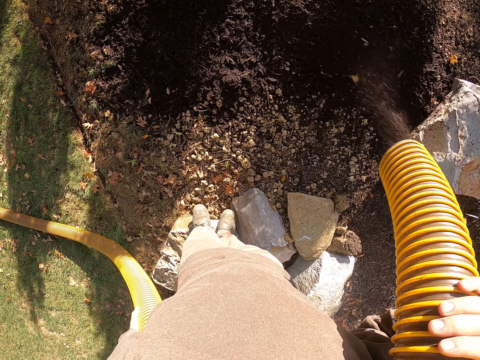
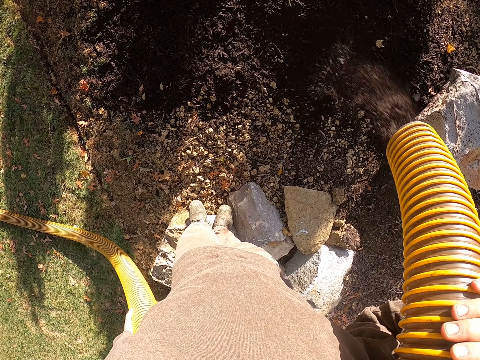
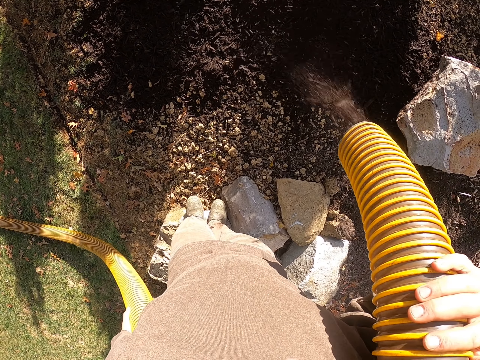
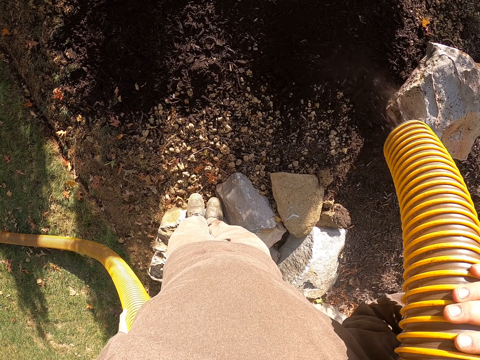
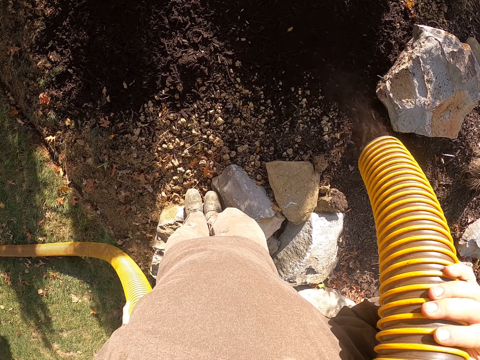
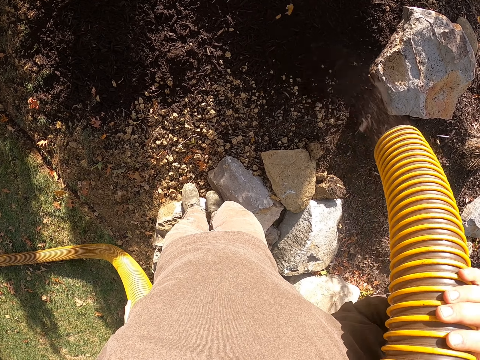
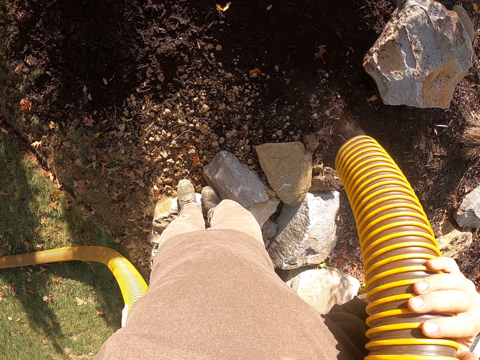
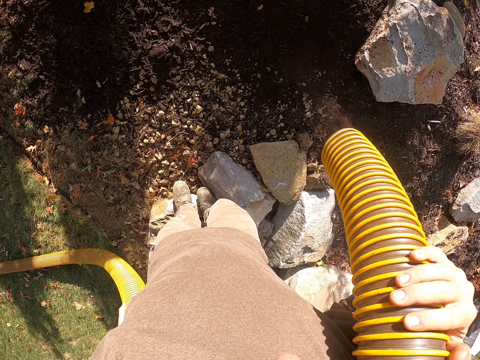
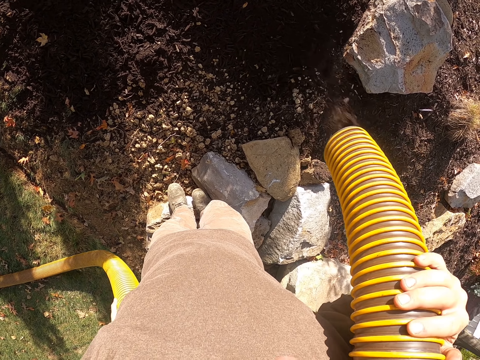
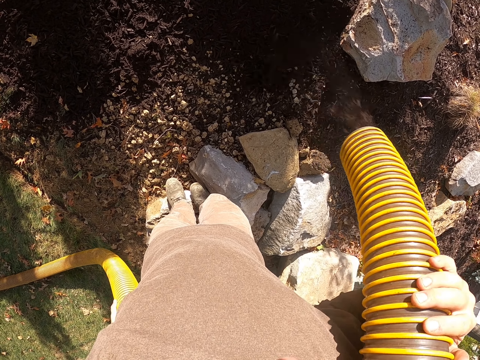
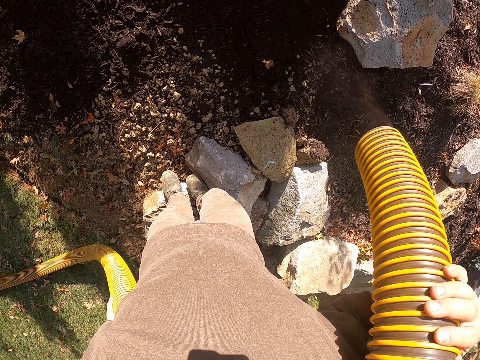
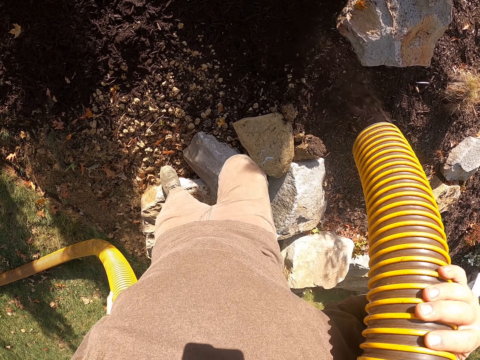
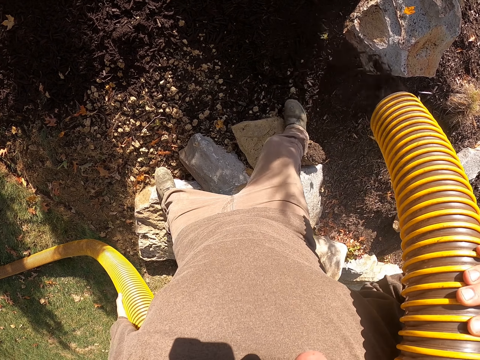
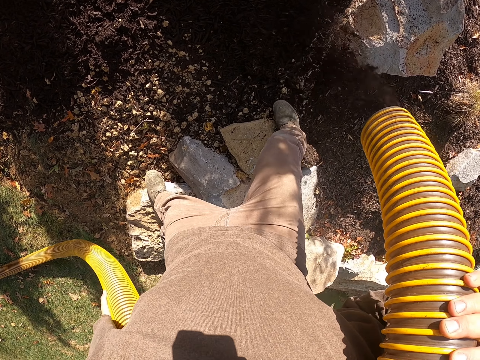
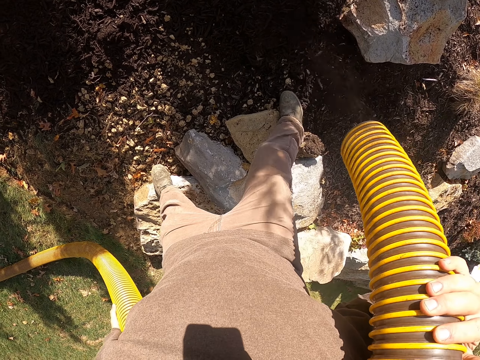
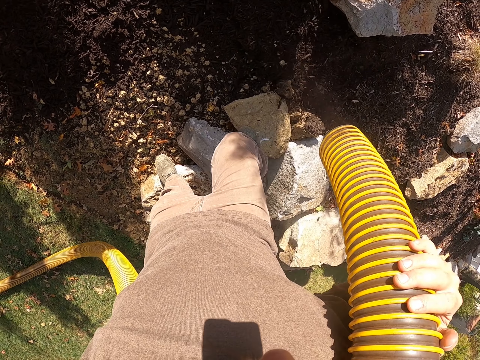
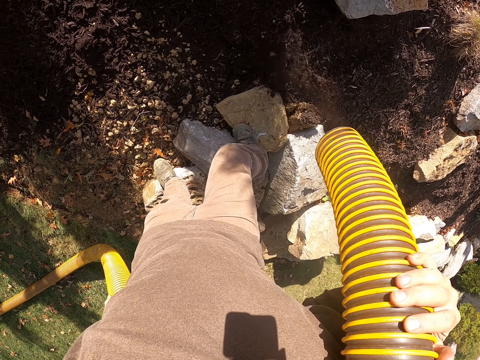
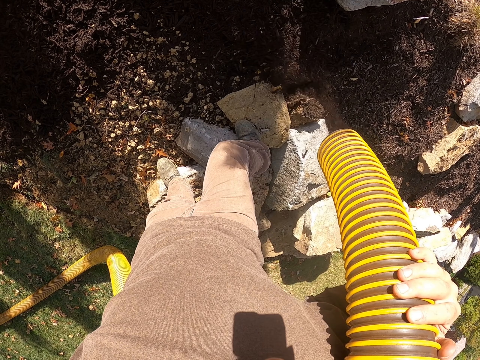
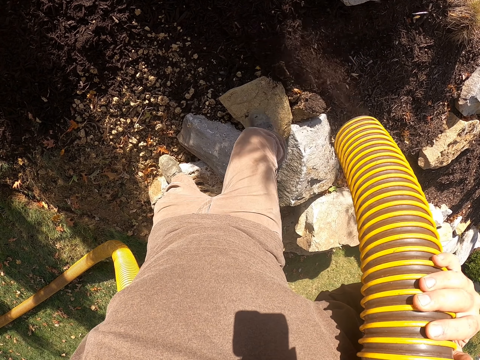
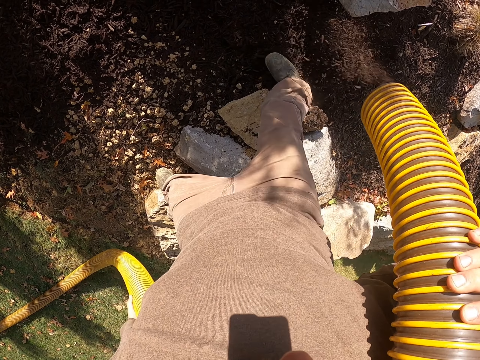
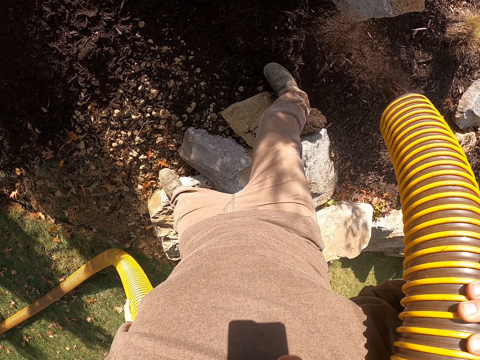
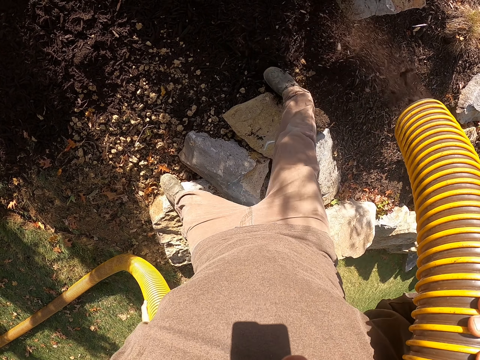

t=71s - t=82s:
The camera wearer spreads manure in the garden.

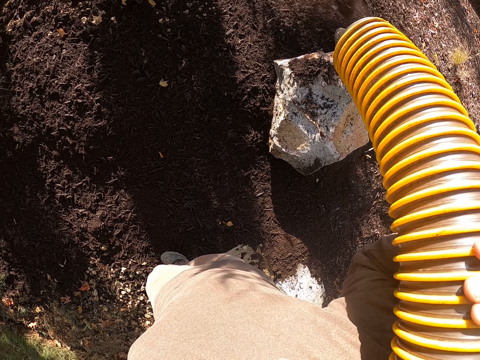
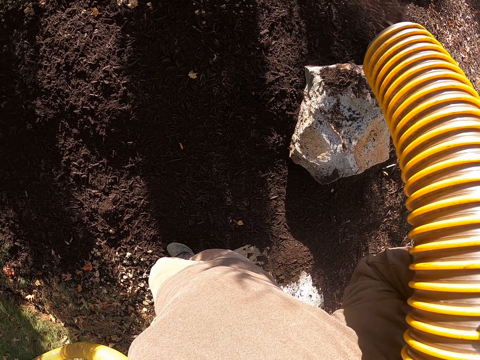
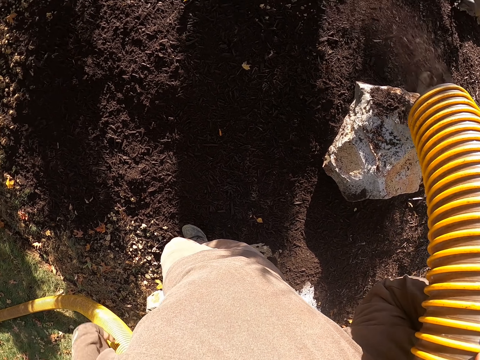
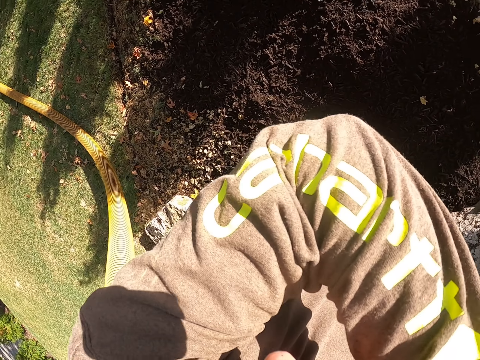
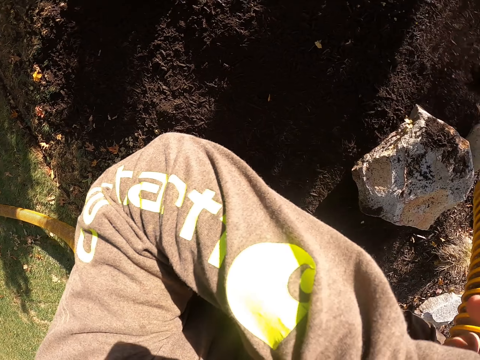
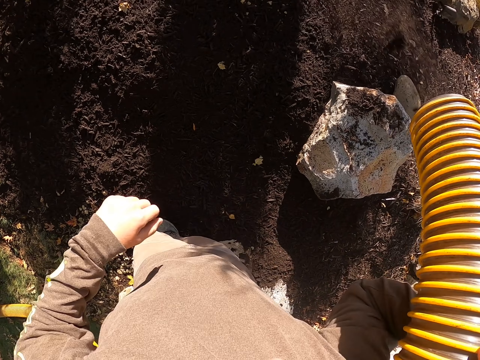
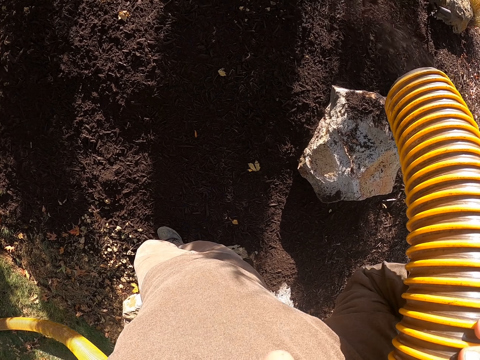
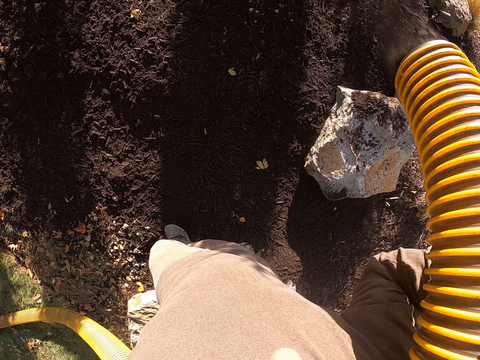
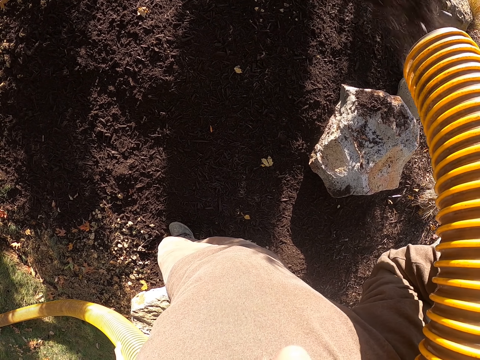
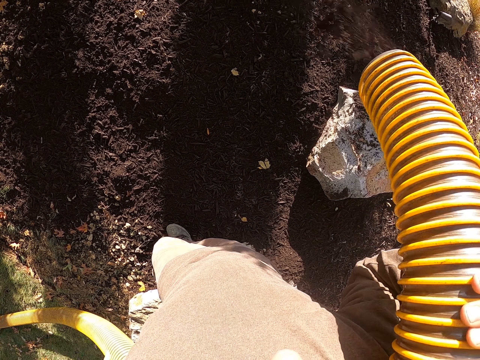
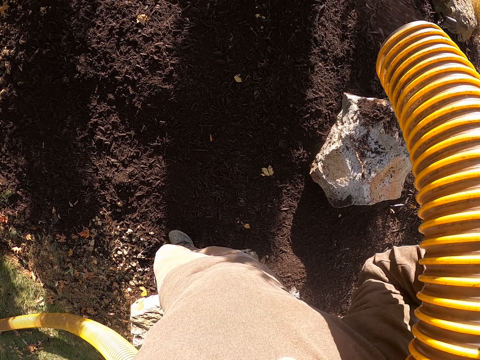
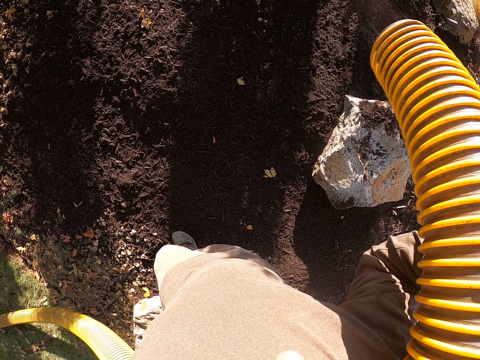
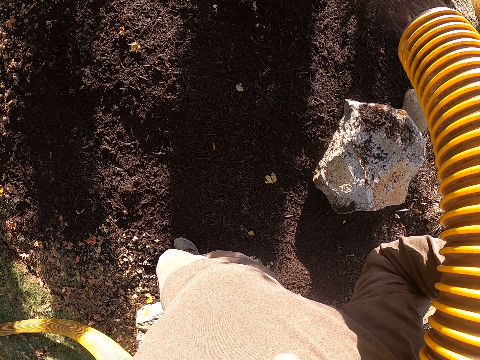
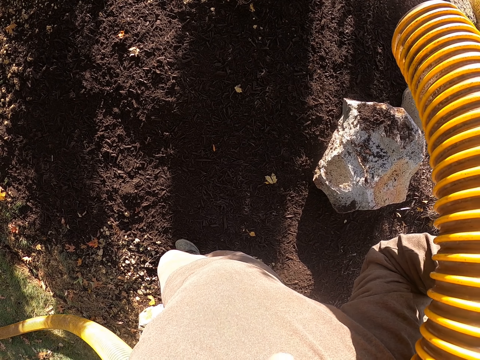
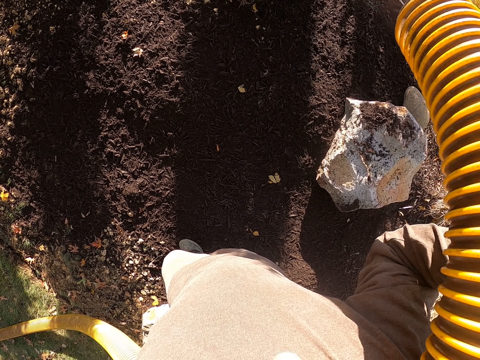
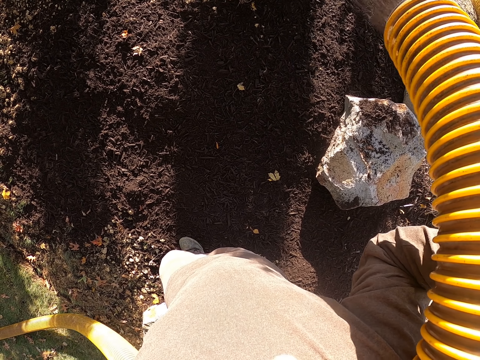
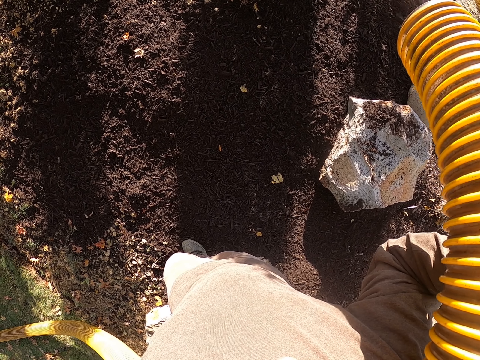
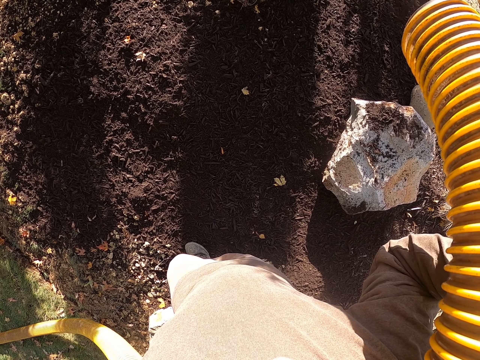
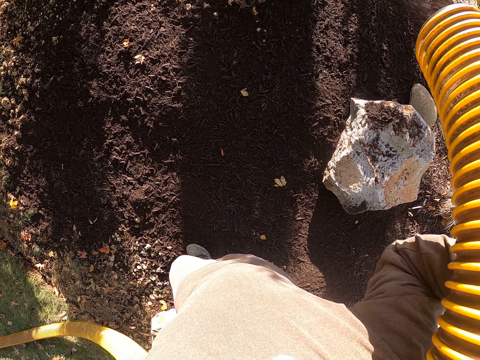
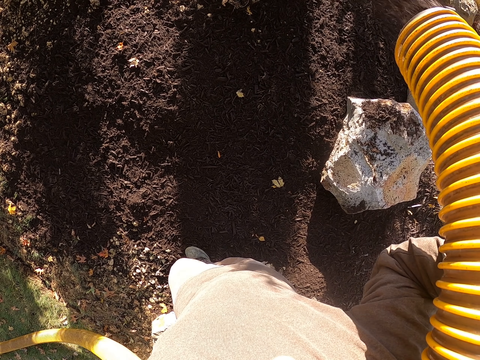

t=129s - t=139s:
The camera wearer touches the face. They wipe the face. They release dirt with the blower. They spread manure in the garden.

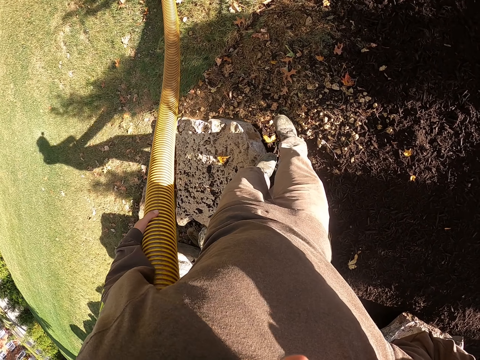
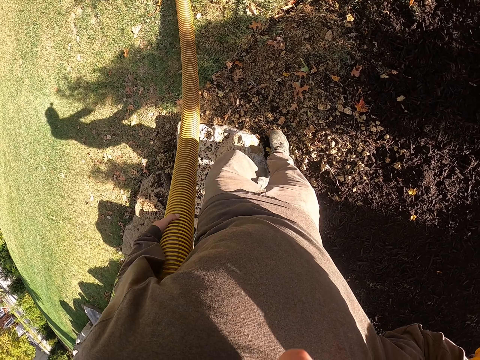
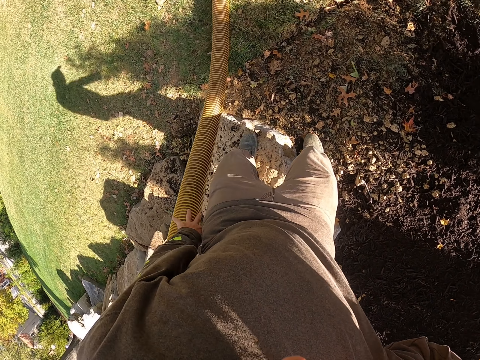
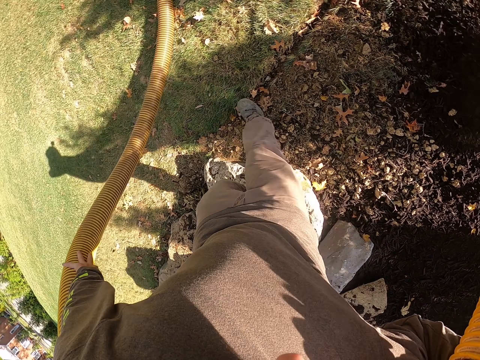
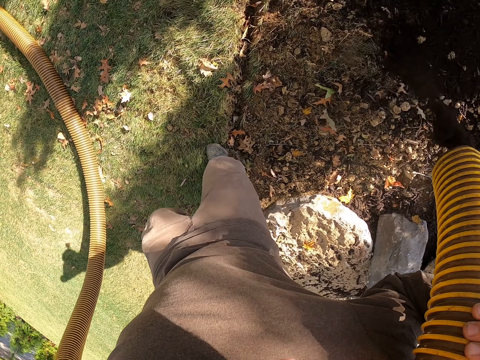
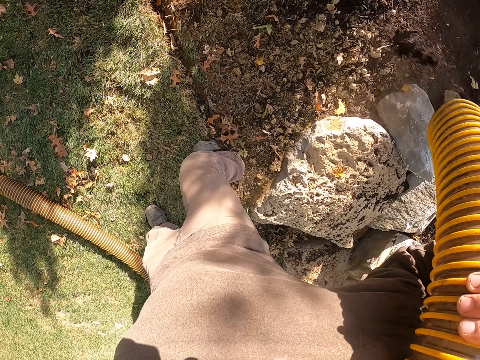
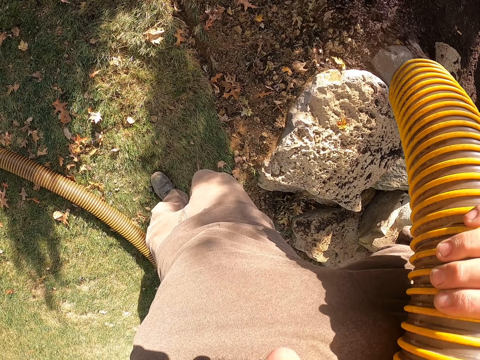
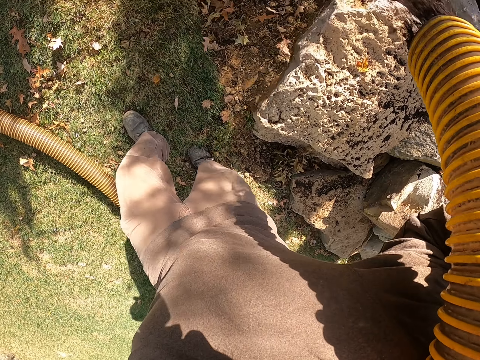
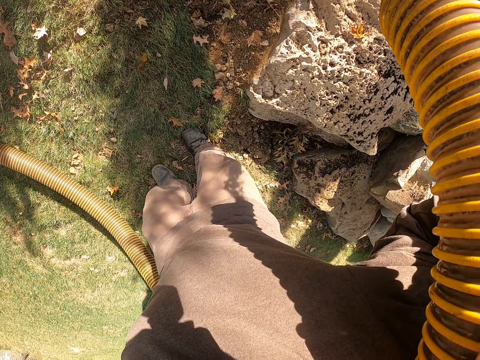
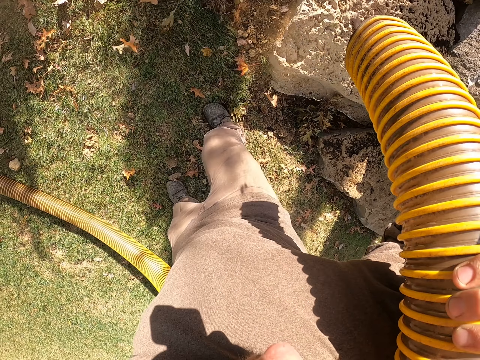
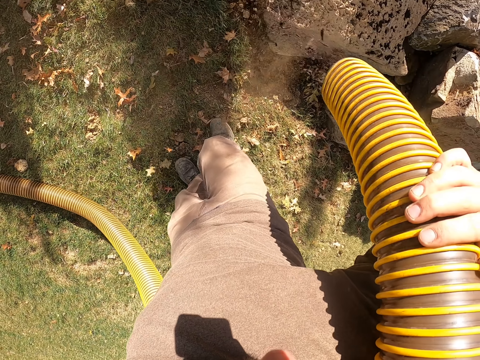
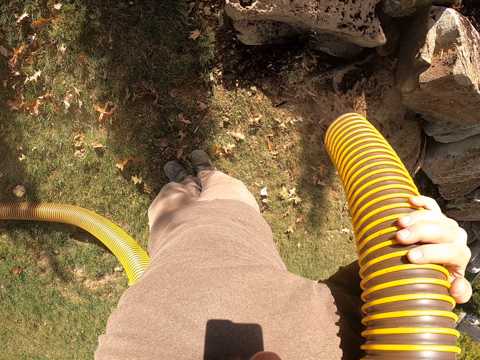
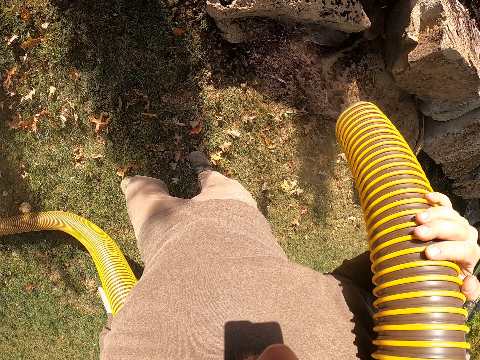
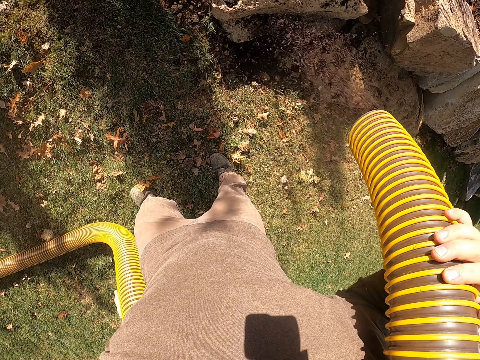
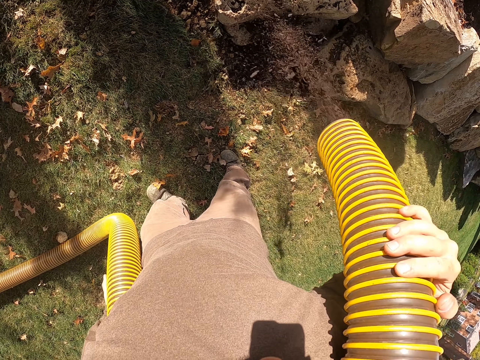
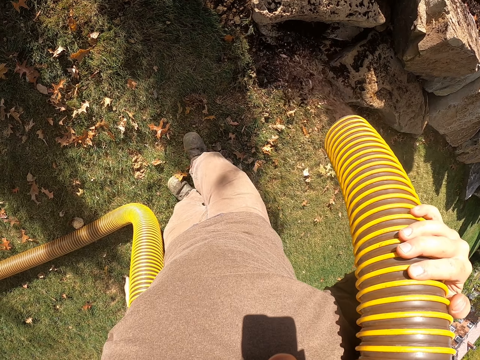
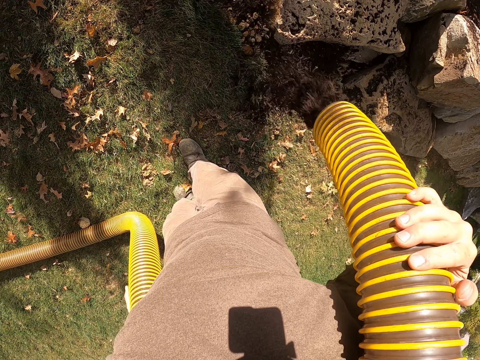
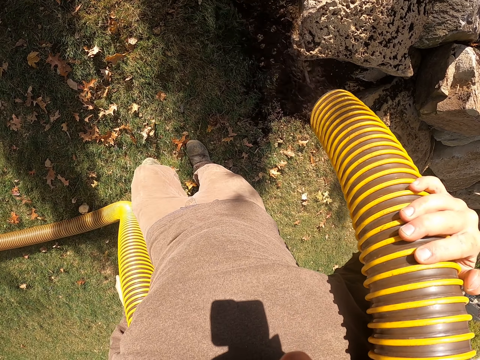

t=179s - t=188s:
The camera wearer walks around the garden area. They spread manure in the garden.
